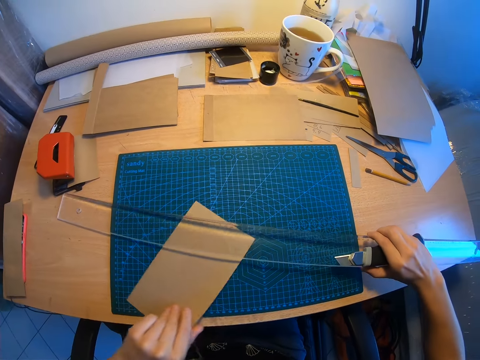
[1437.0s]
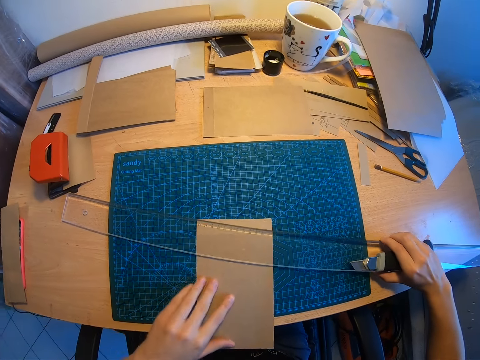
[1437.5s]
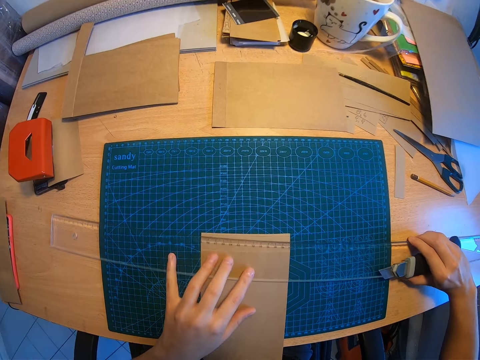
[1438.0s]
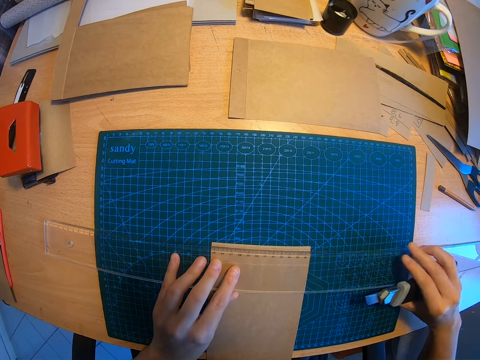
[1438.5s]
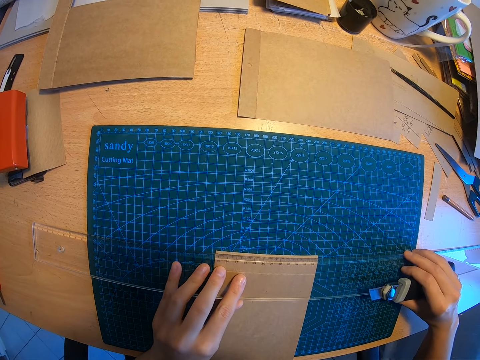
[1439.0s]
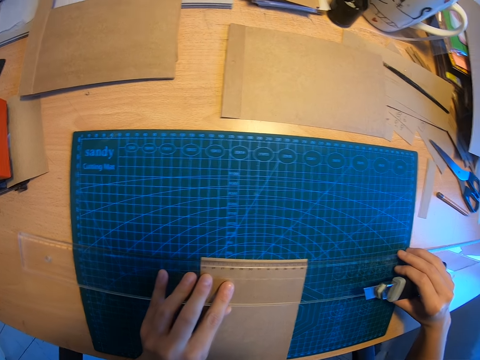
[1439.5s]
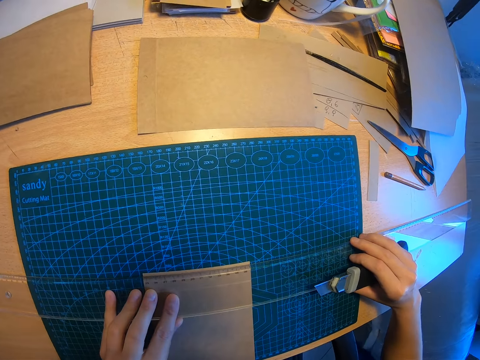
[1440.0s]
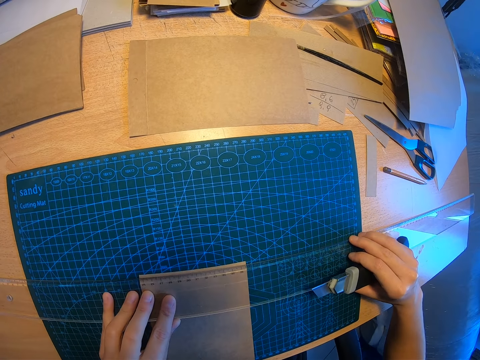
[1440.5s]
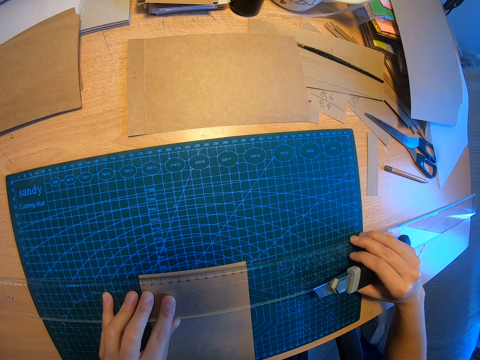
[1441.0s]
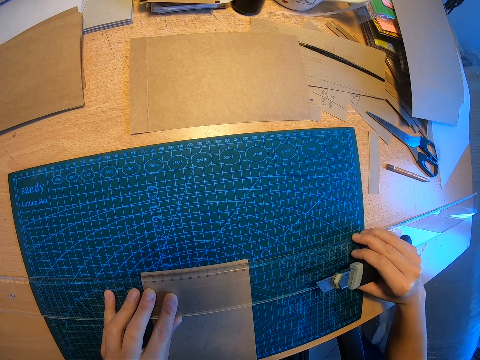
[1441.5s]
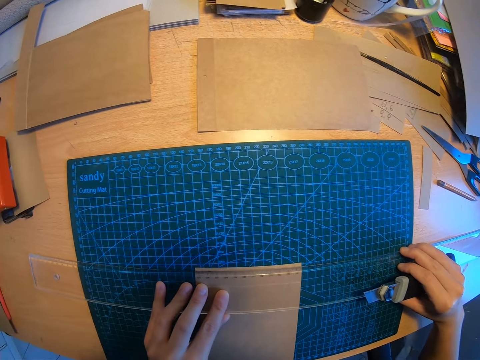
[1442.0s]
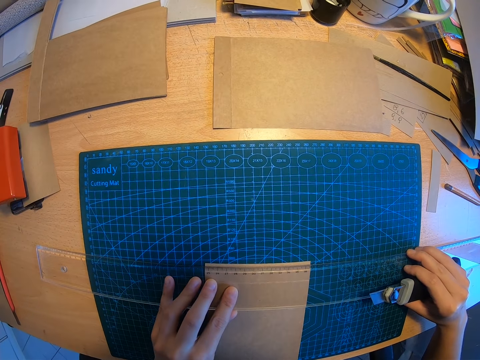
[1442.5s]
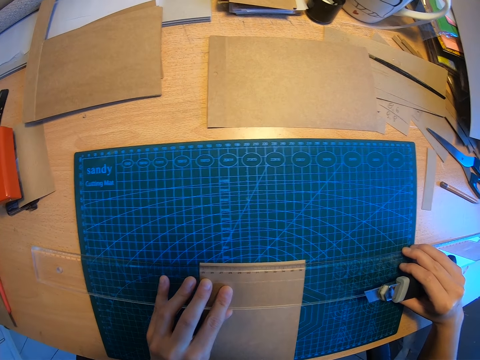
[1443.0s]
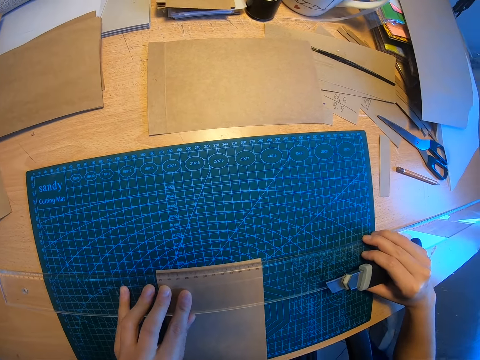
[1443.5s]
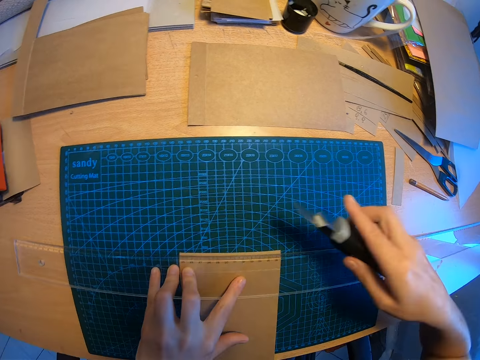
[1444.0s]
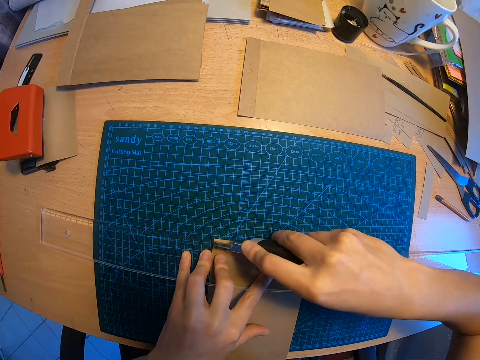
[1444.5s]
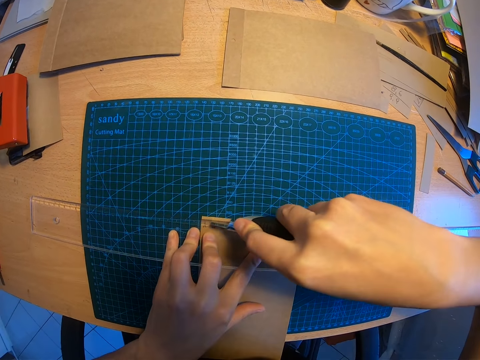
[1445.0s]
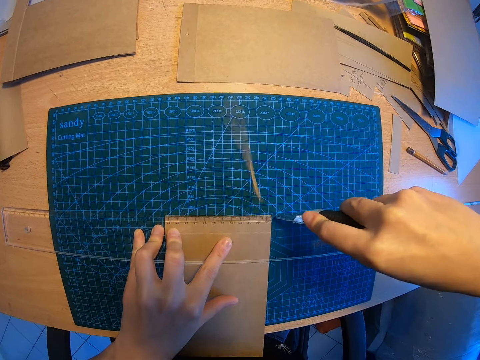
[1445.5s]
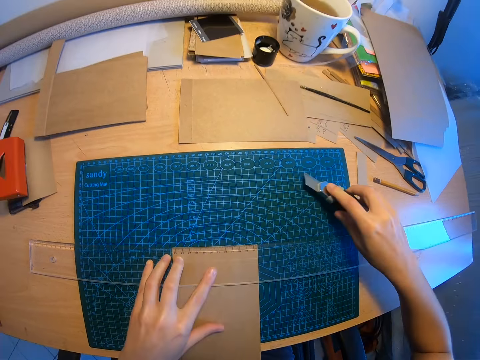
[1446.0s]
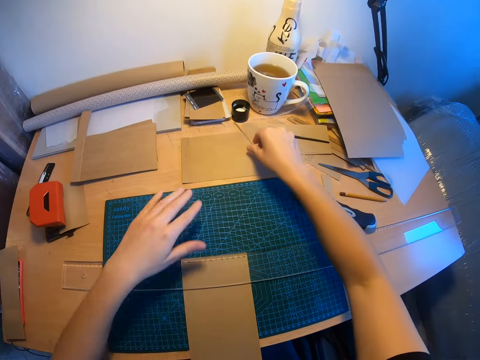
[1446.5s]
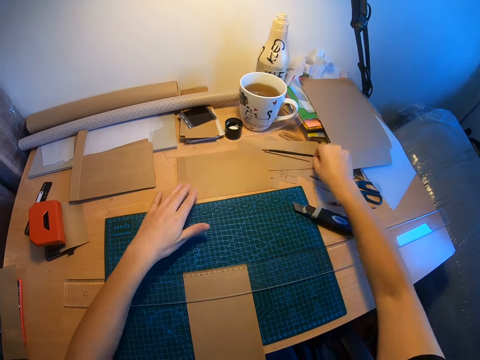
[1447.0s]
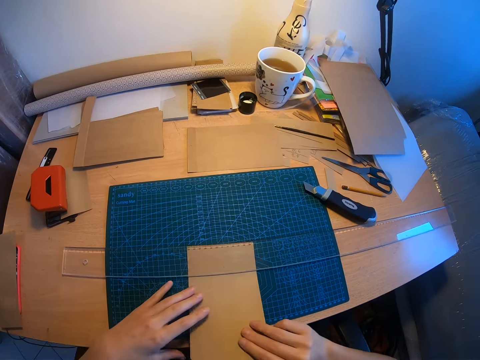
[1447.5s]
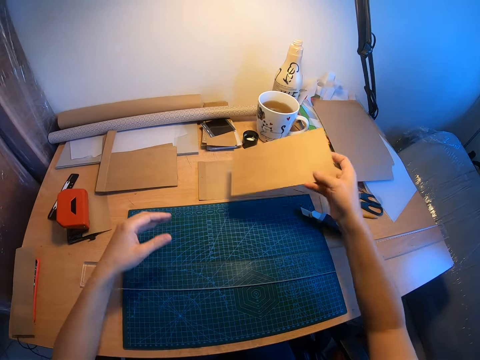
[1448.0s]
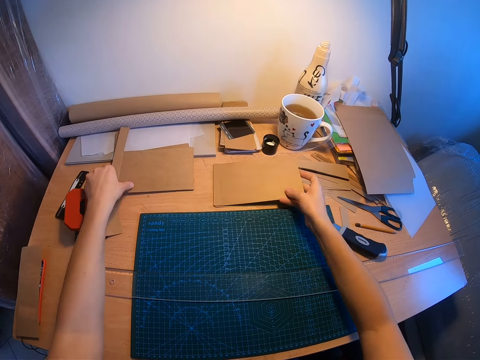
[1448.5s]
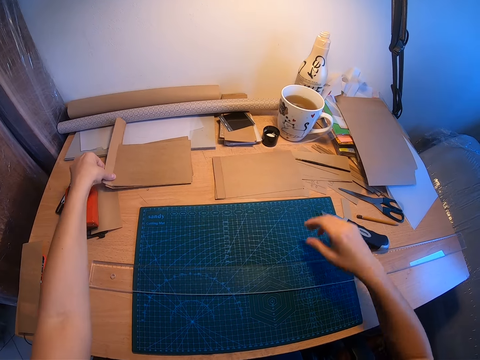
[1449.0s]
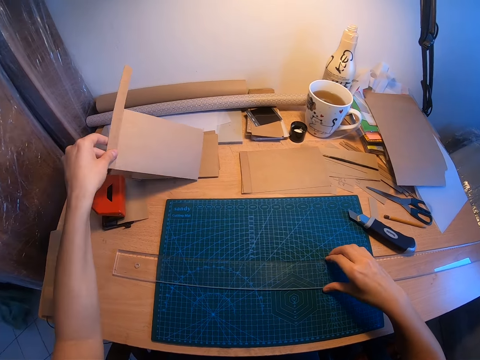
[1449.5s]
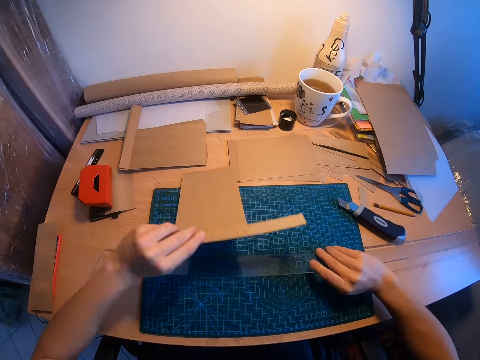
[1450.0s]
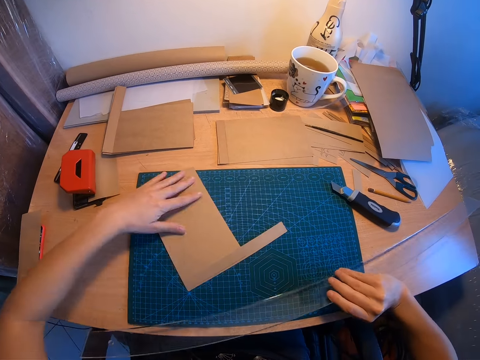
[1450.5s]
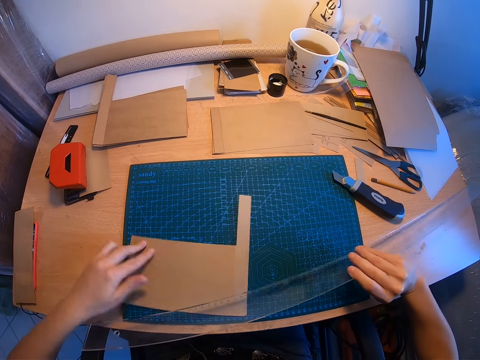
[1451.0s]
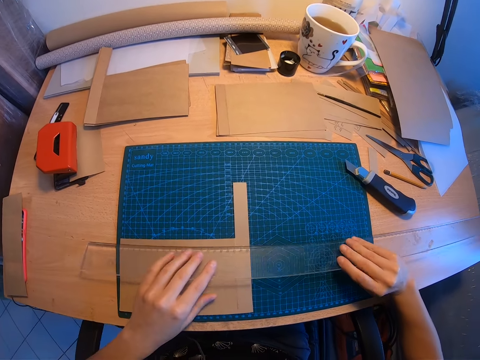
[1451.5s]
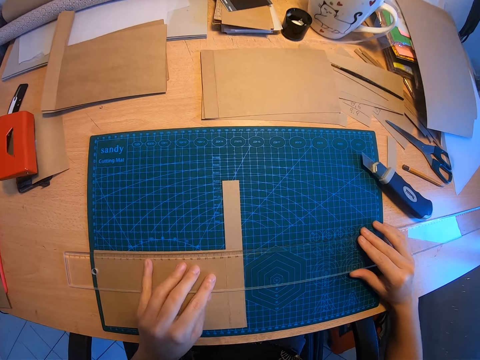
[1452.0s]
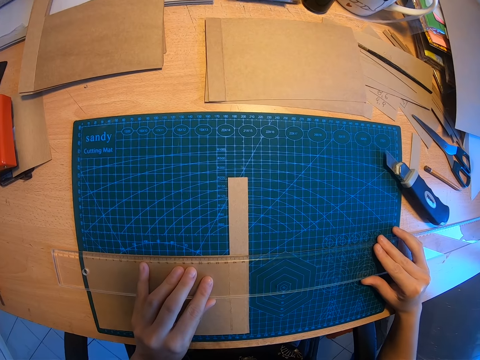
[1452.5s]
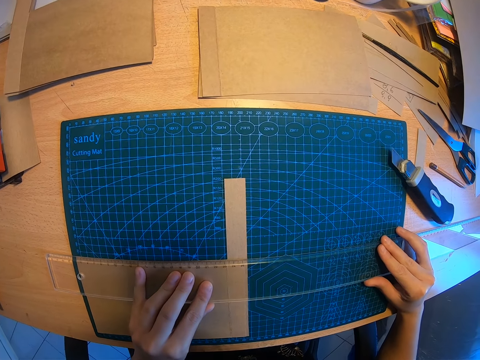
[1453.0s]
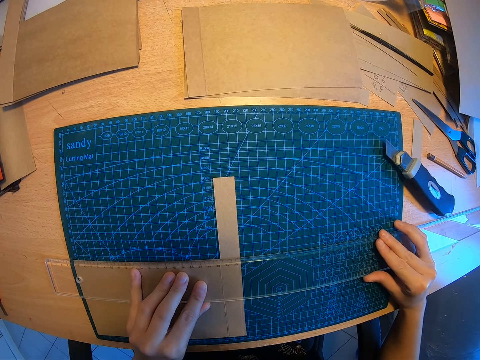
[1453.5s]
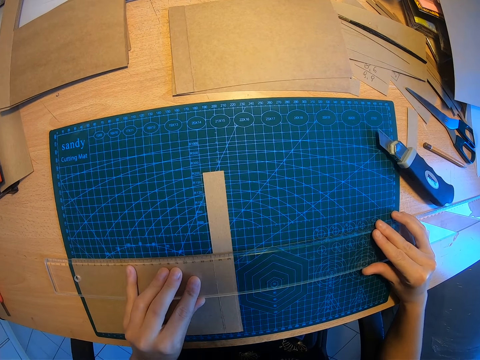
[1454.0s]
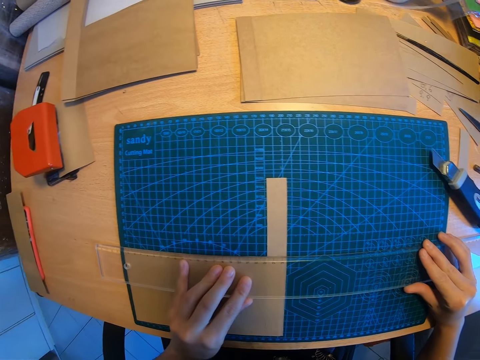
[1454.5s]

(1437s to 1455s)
The camera wearer turns the brown or manilla paper with their left hand. They measure the manilla paper. They position the long ruler with both hands. They cut a piece from the manilla paper. They drop the paper cutter knife on the table. They move the cut paper away with their right hand. They pick up the brown paper and drop the brown paper on another part of the table. They pick up another brown paper from the desk with their left hand. They drop the brown paper on the mat on the table. They pick up the long ruler from the table with their right hand. They turn the brown paper with their left hand. They measure the manilla paper. They position the long ruler with both hands.

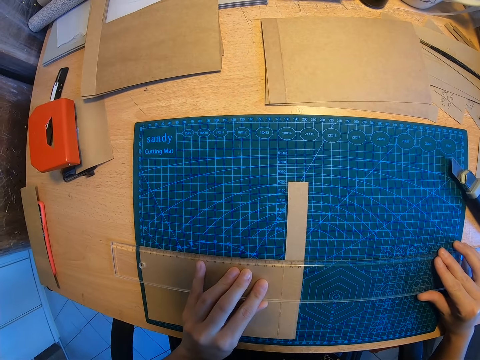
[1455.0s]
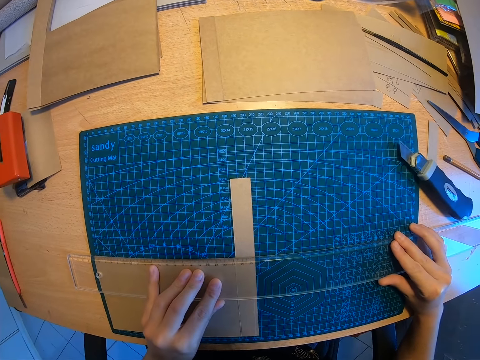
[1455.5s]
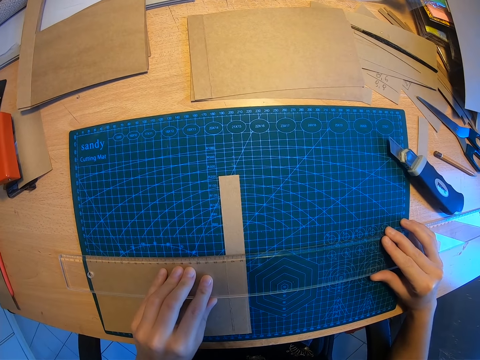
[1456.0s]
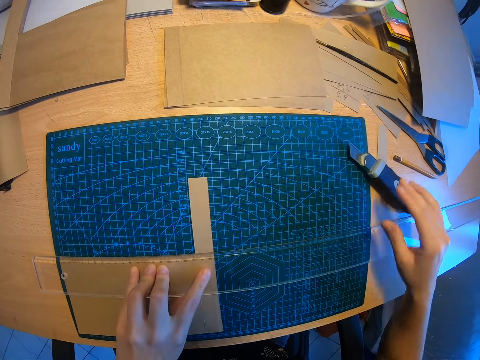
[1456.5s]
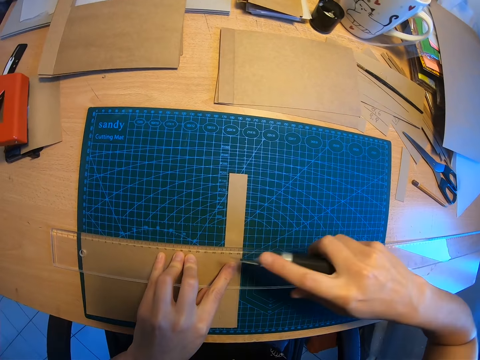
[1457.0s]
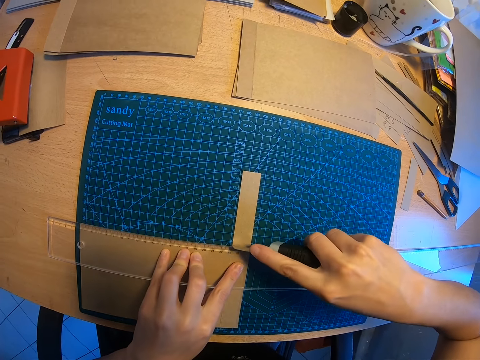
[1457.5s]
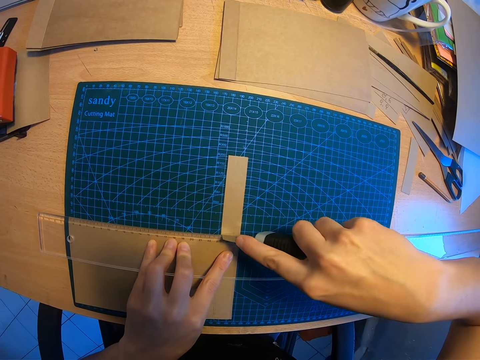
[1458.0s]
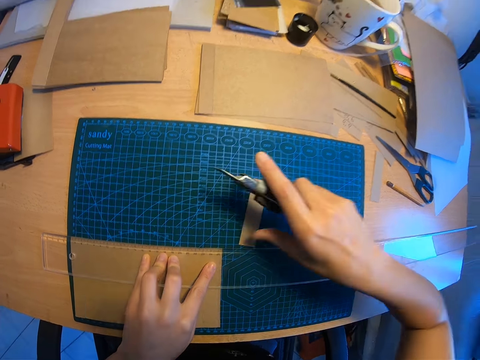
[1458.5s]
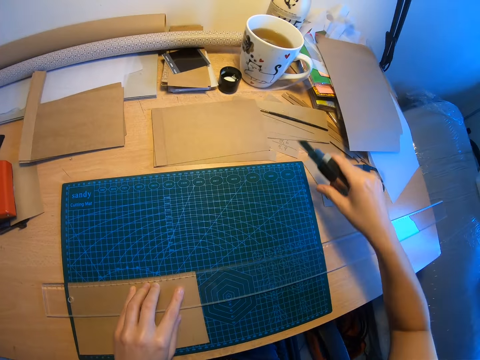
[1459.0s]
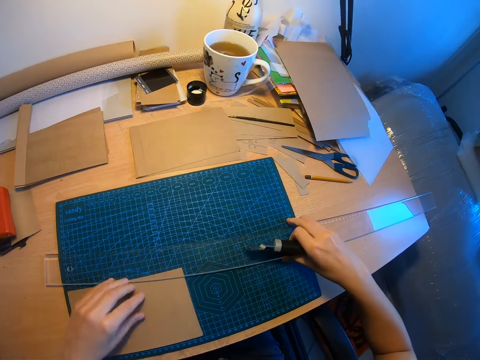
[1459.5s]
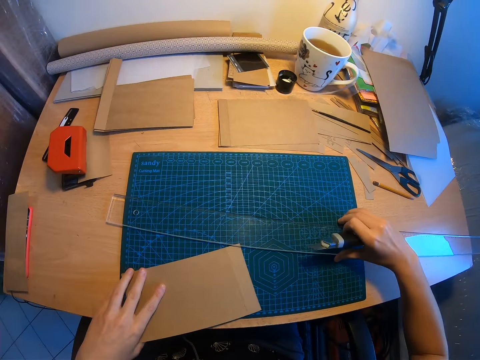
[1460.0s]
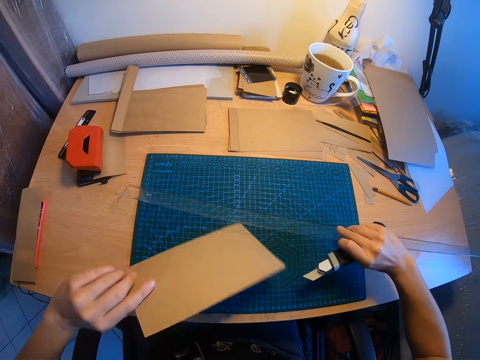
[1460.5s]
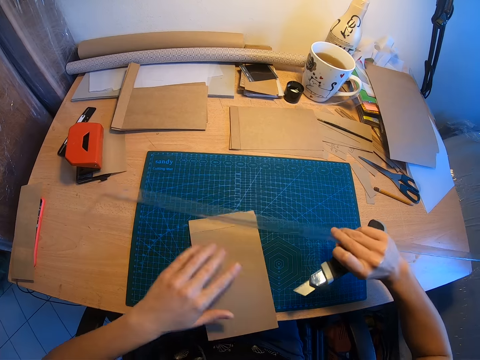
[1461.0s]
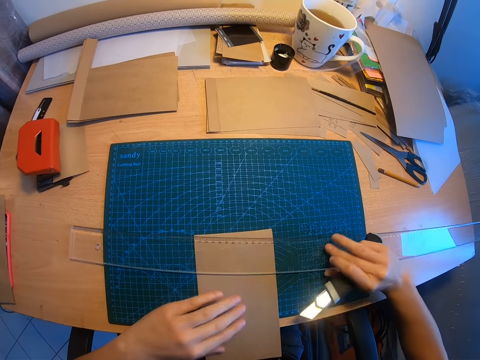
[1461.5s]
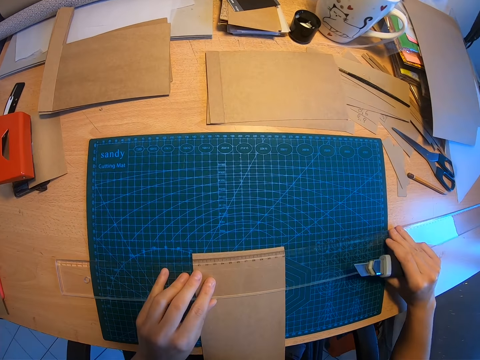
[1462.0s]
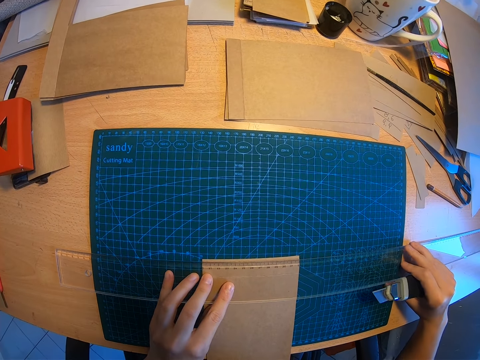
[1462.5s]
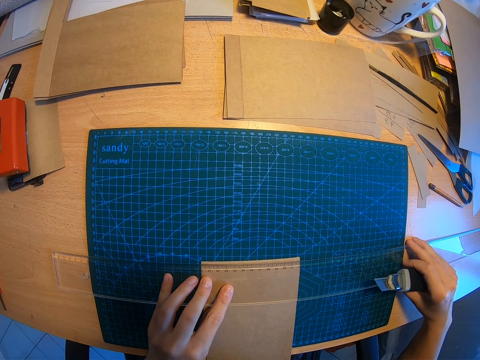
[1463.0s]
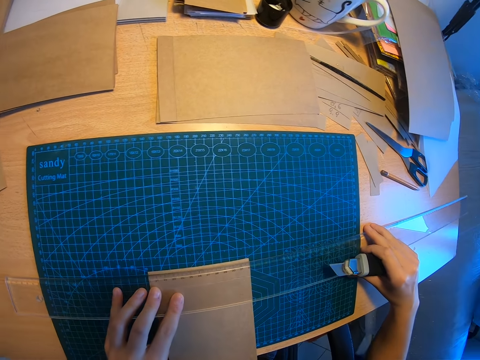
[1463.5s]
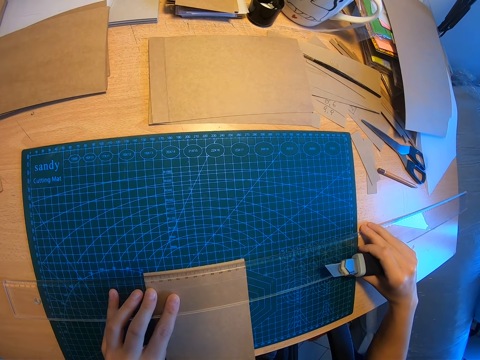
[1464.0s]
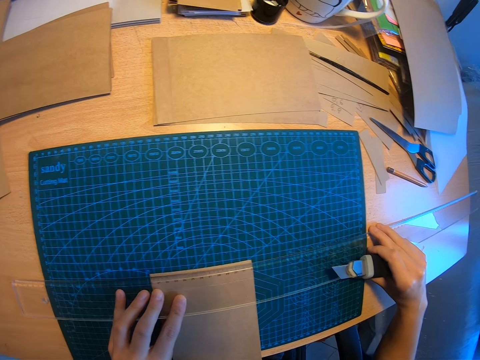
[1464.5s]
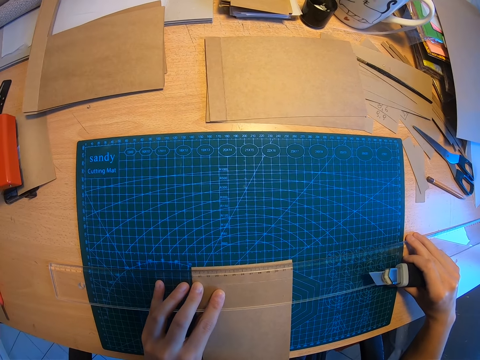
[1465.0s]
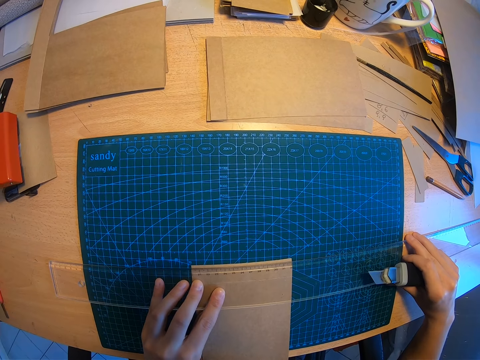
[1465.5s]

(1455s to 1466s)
The camera wearer picks up the paper cutter knife with her right hand. She cuts a piece of manilla or brown paper. She moves the cut paper away with her right hand. She raises the long ruler with her right hand. She turns the brown paper with her left hand. She measures the manilla paper. She positions the long ruler with both hands.
